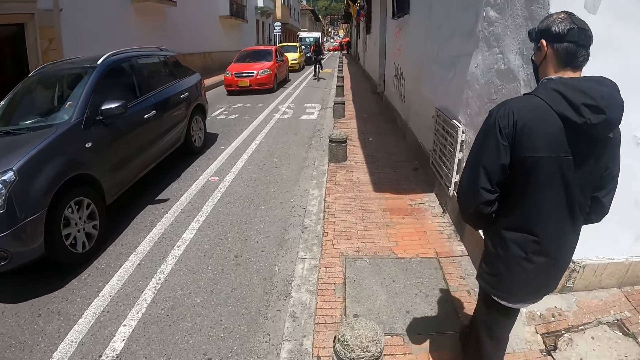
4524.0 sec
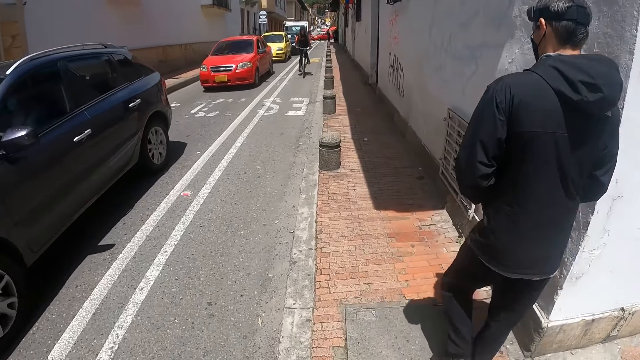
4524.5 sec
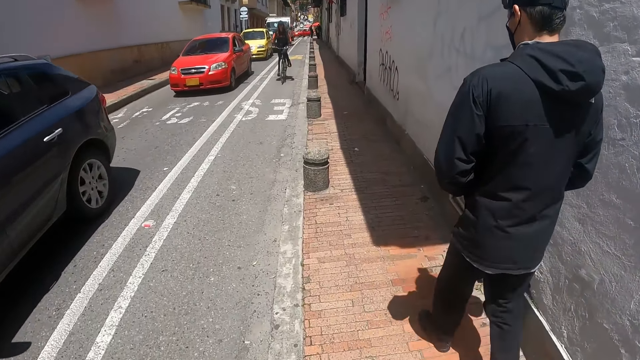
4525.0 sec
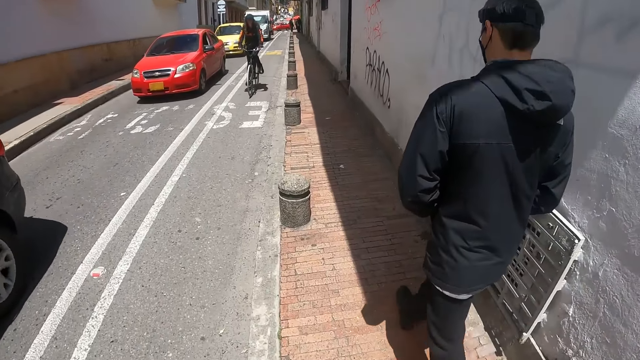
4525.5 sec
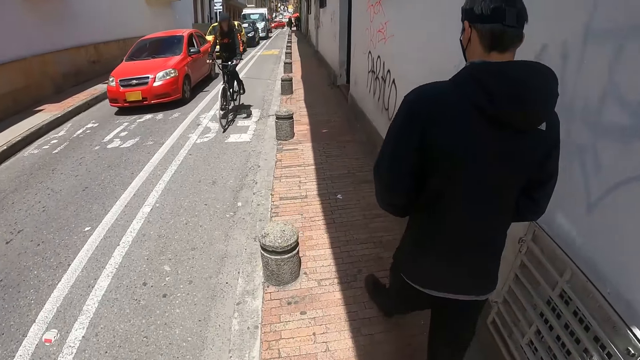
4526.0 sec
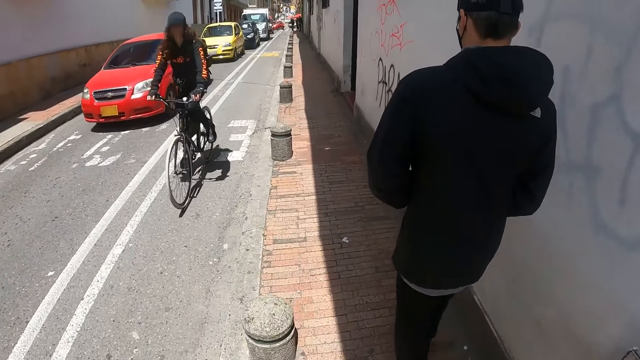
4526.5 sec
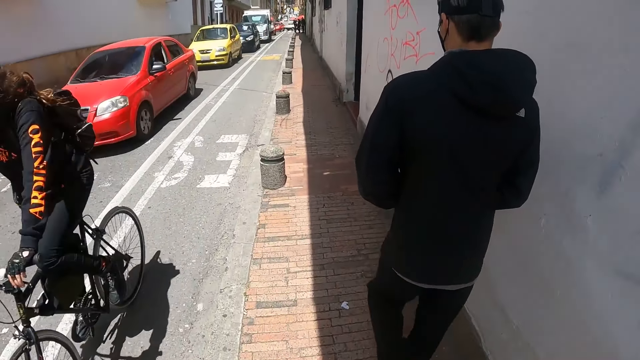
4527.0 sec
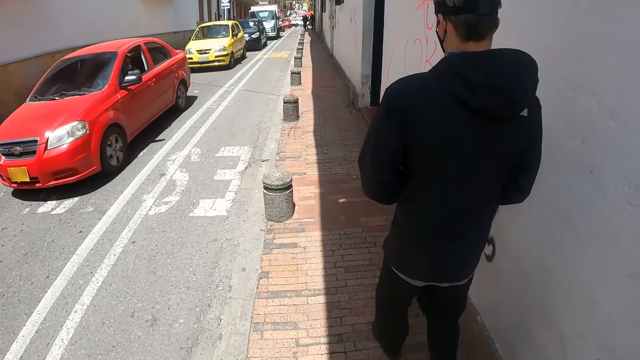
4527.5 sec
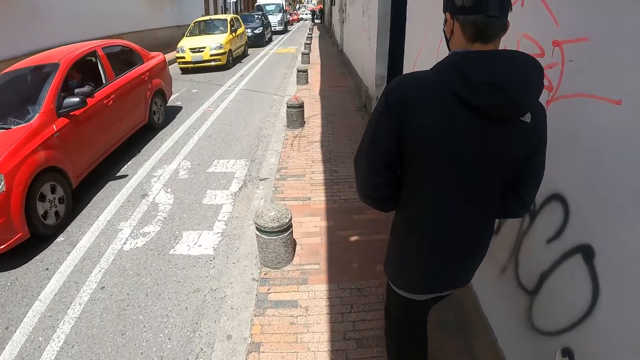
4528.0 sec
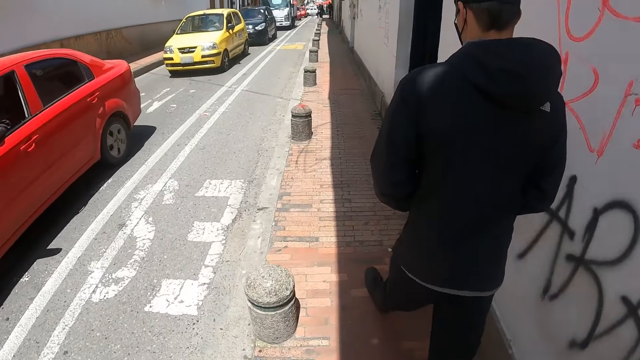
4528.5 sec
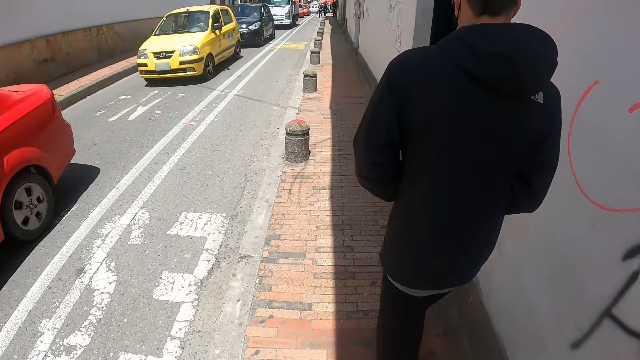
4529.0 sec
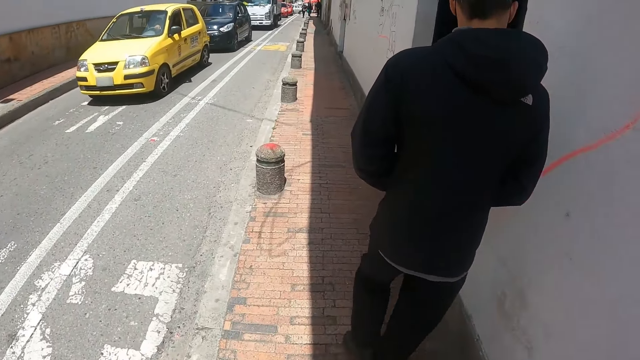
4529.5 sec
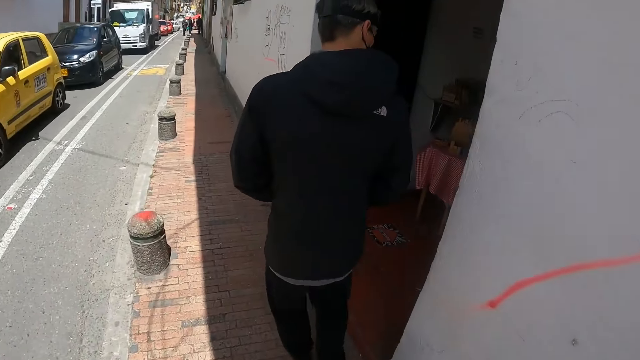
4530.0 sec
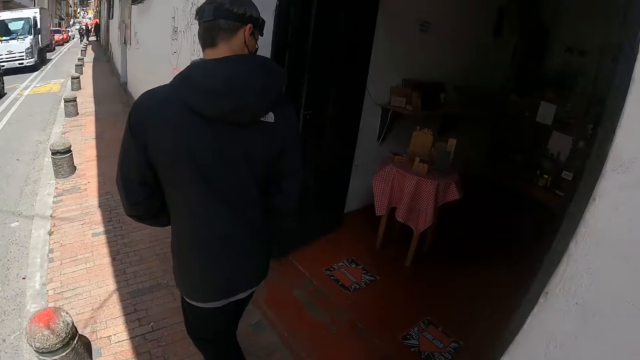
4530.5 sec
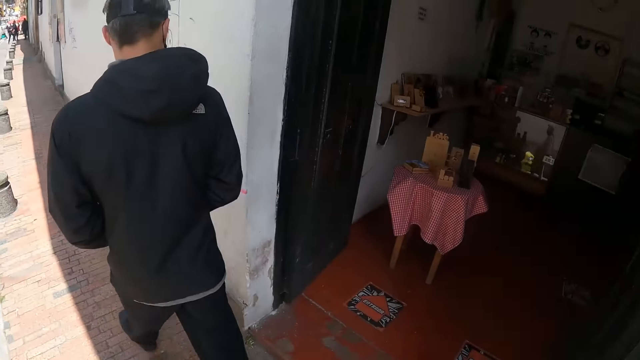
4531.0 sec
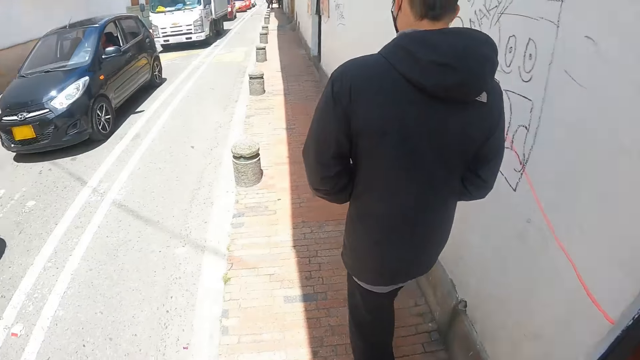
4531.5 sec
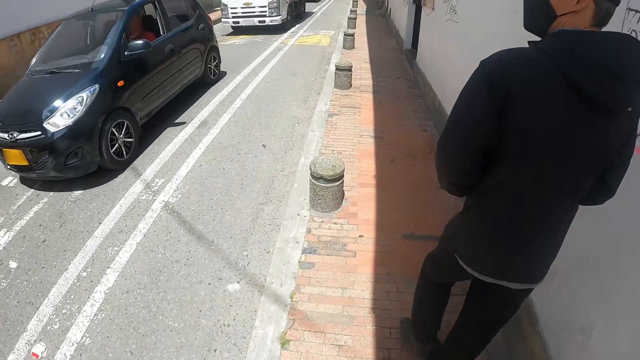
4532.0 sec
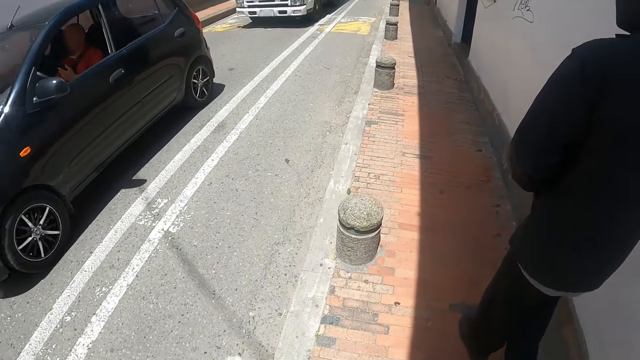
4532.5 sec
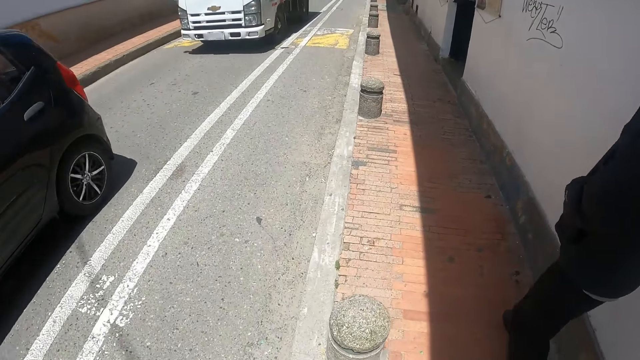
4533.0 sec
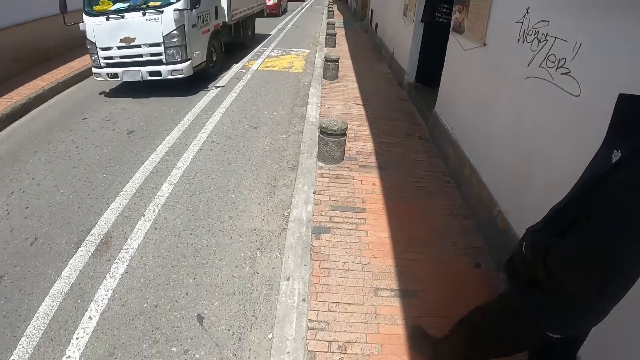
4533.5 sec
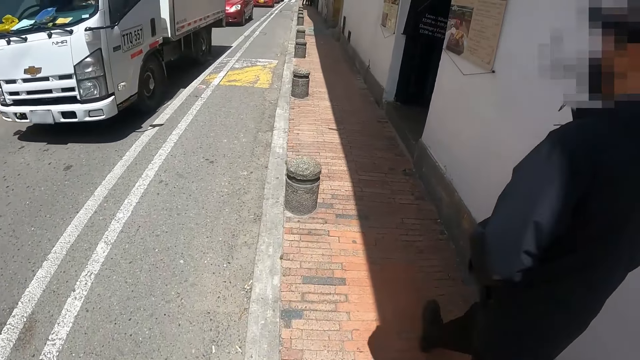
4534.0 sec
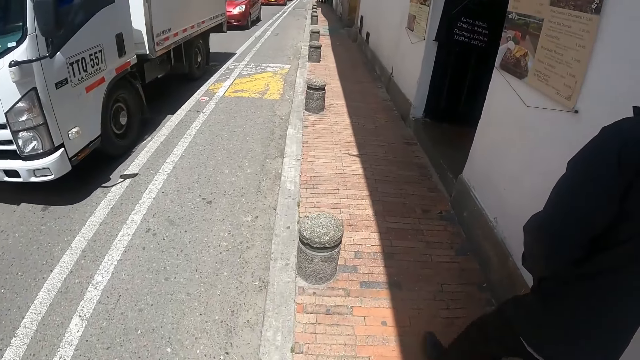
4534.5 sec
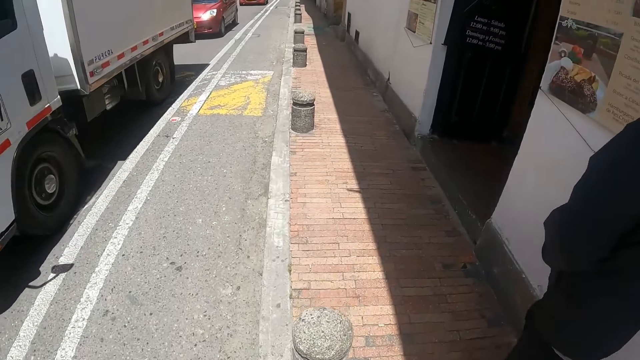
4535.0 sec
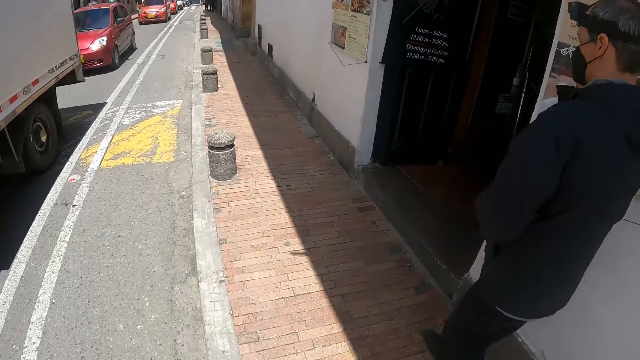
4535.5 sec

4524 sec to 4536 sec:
The camera wearer looks around. They walk along the streets. A person walks along the street.

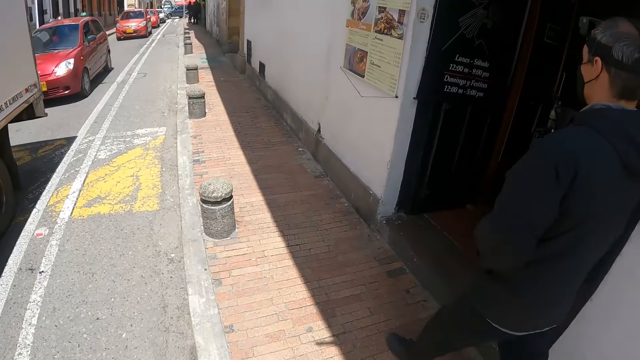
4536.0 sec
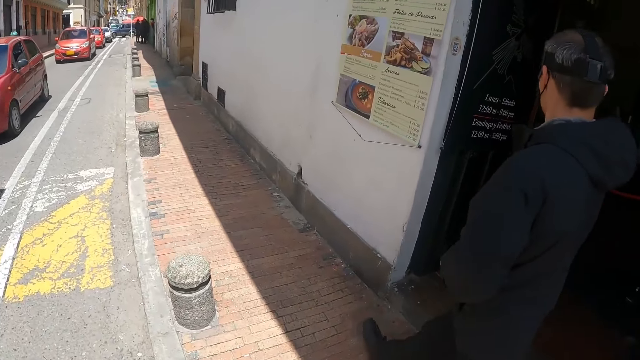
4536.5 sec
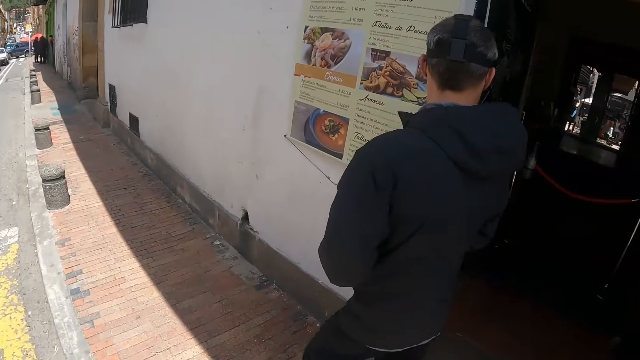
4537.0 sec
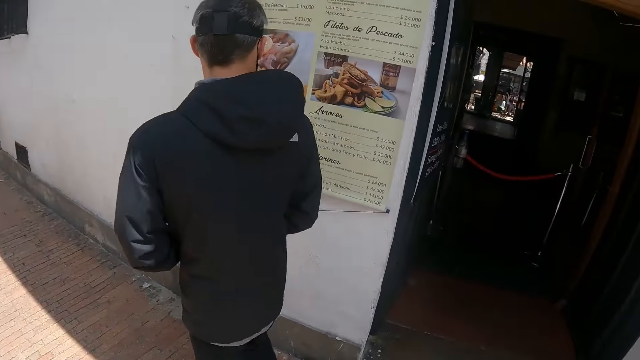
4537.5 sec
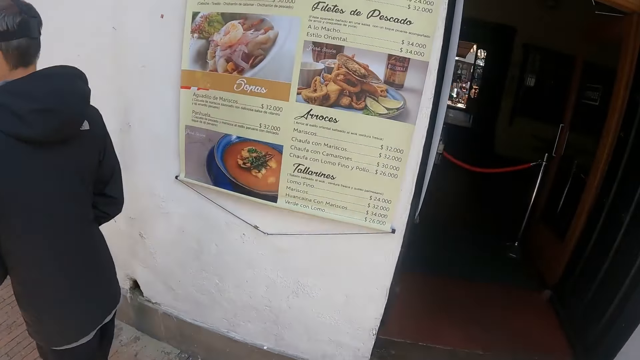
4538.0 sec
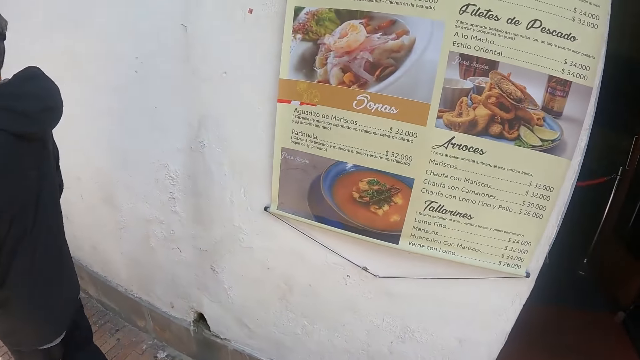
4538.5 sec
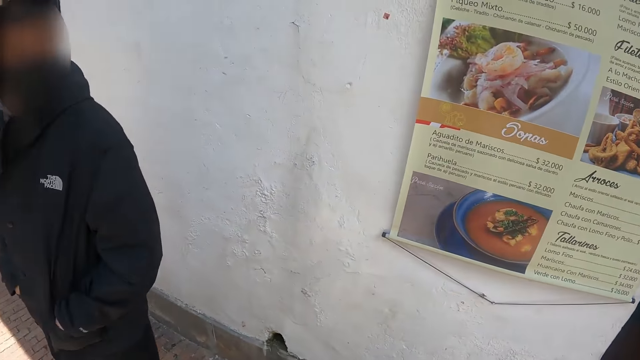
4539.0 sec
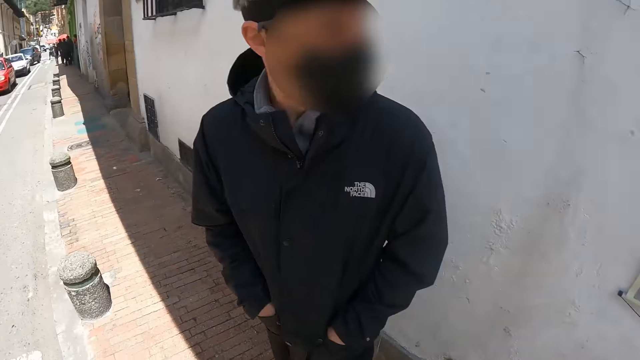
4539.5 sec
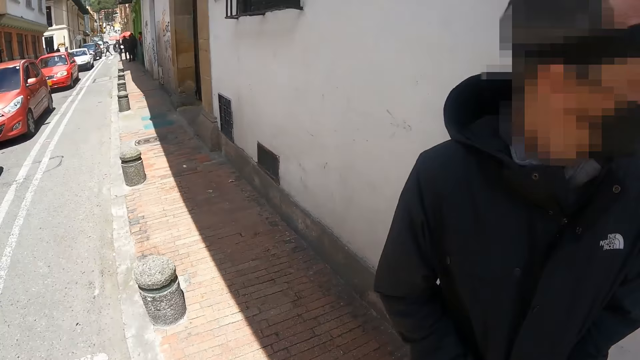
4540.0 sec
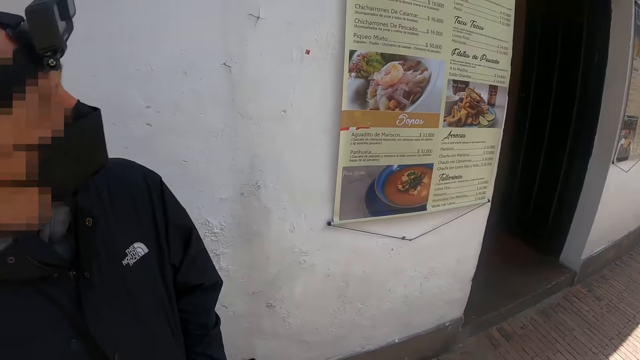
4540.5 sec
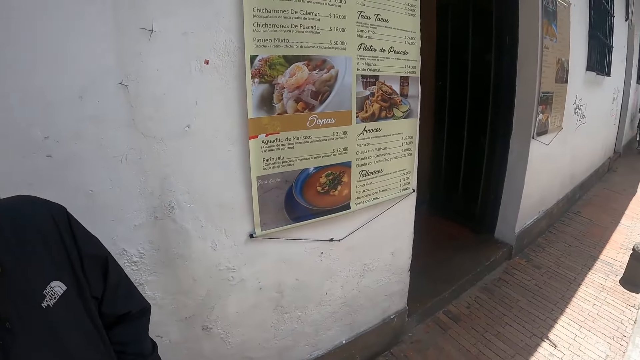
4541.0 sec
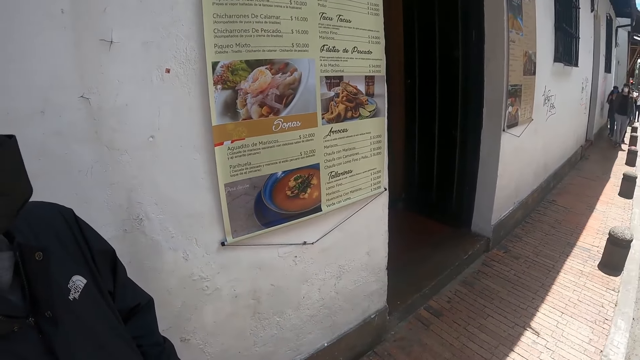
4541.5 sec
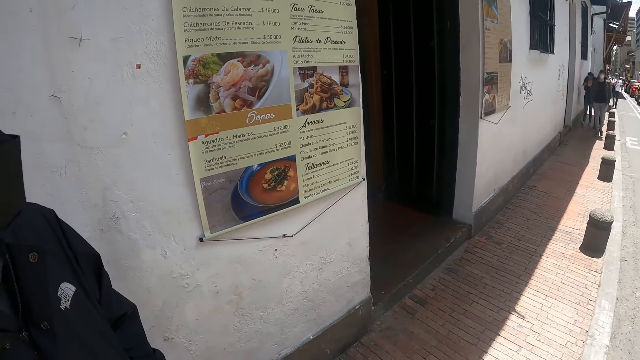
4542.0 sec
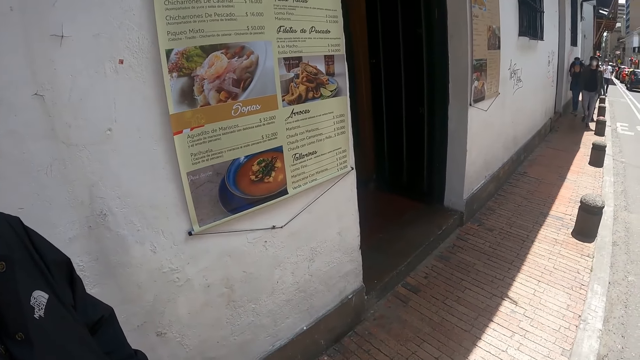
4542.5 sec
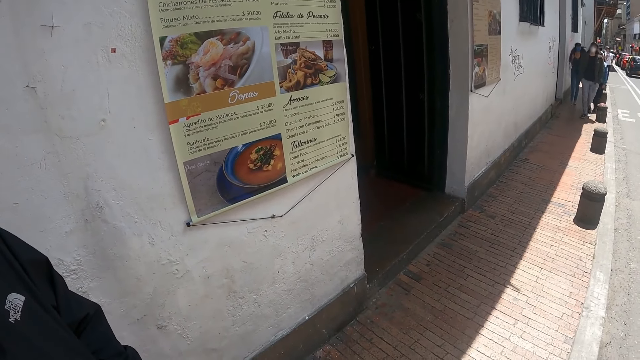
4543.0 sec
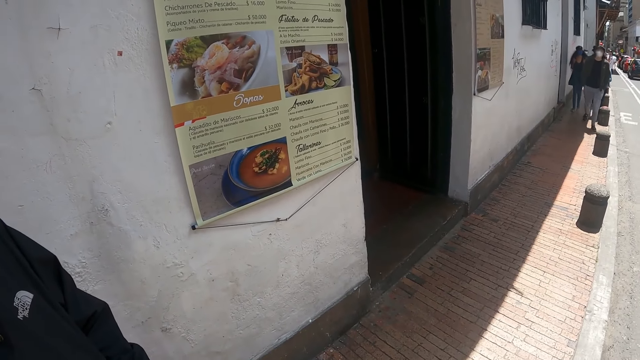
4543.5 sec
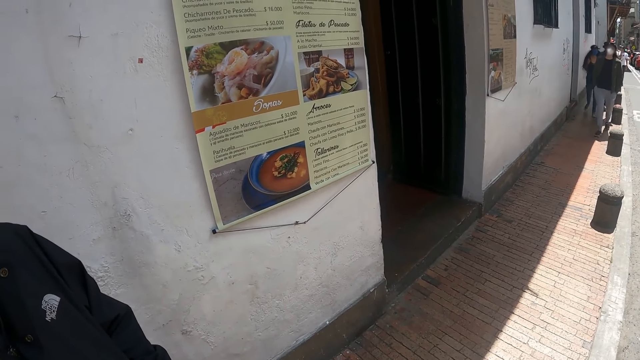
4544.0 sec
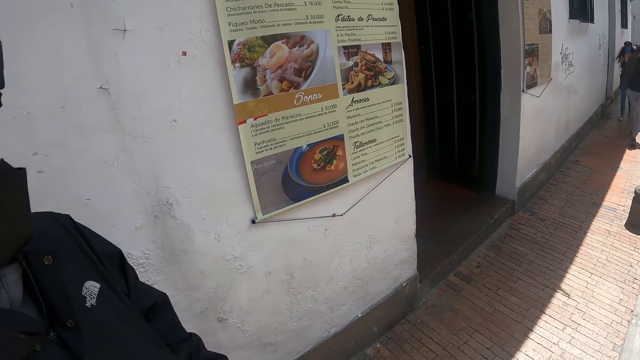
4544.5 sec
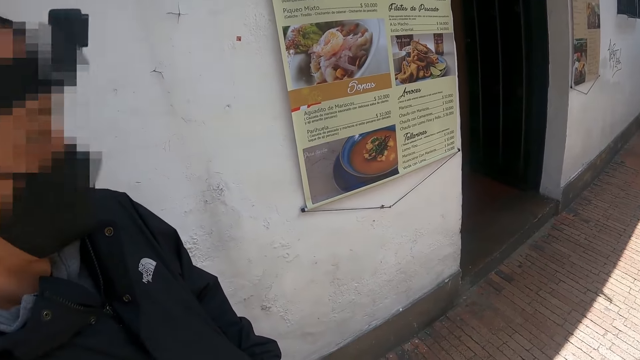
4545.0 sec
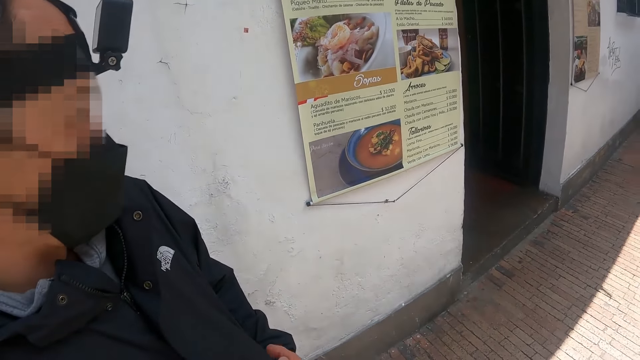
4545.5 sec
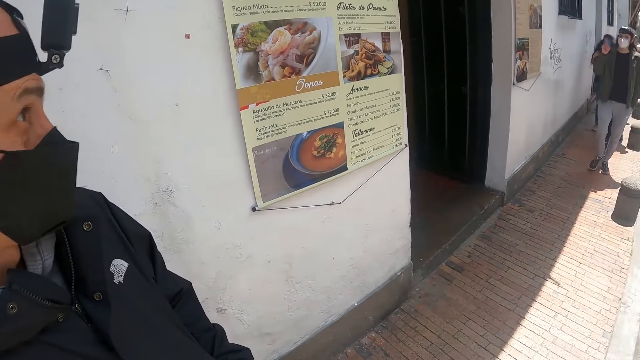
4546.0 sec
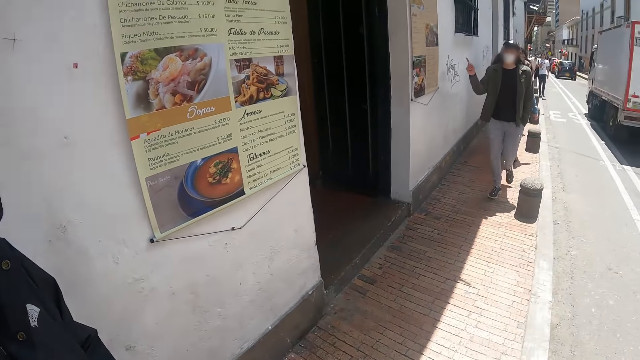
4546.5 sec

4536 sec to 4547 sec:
The camera wearer walks along the streets. They look around. A person turns around. The camera wearer turns around. The person looks around. The camera wearer looks around.
